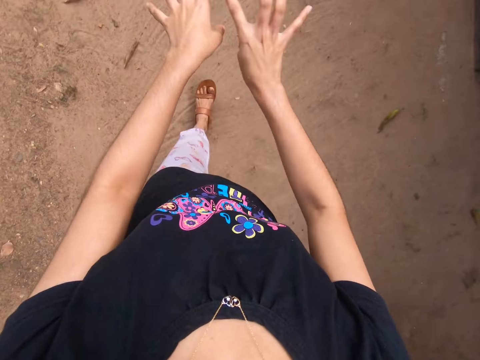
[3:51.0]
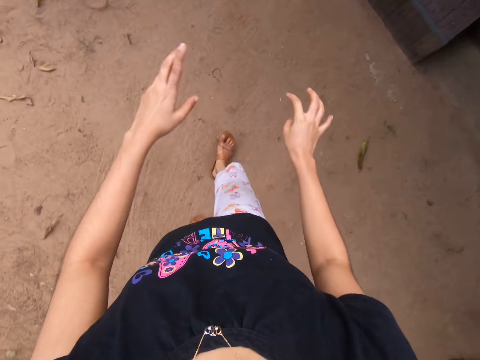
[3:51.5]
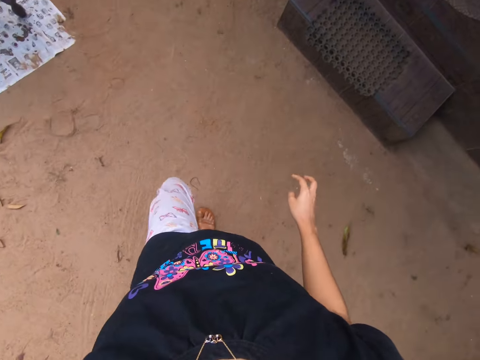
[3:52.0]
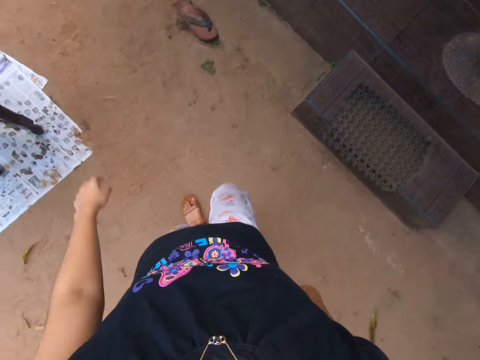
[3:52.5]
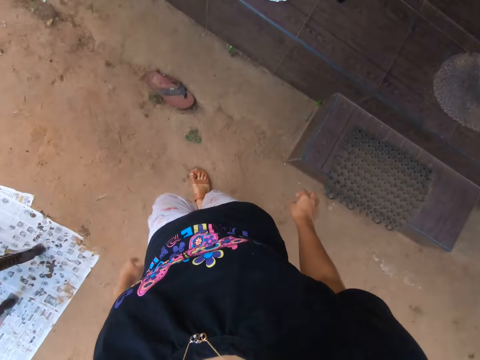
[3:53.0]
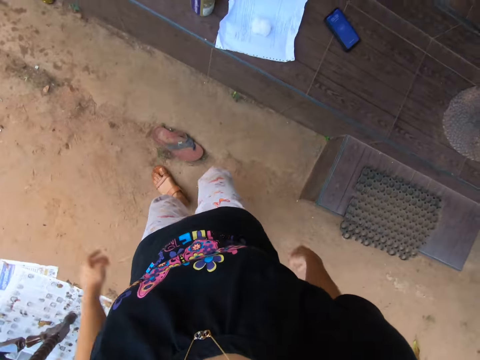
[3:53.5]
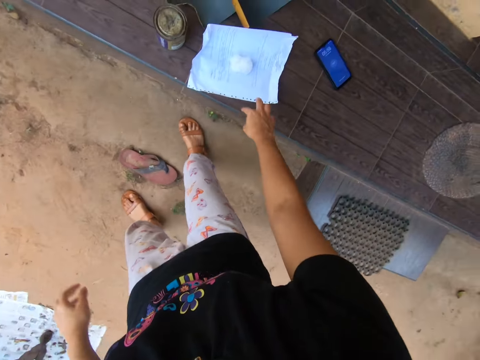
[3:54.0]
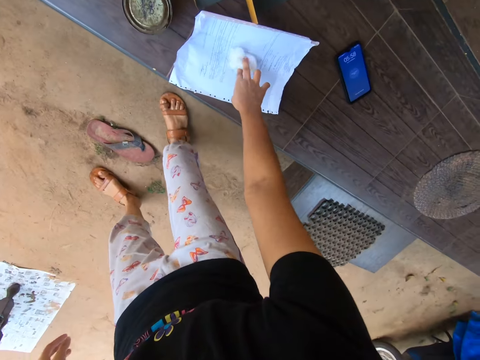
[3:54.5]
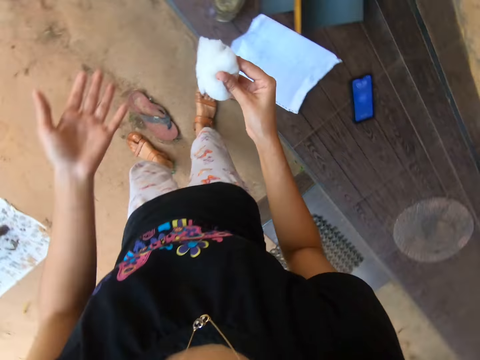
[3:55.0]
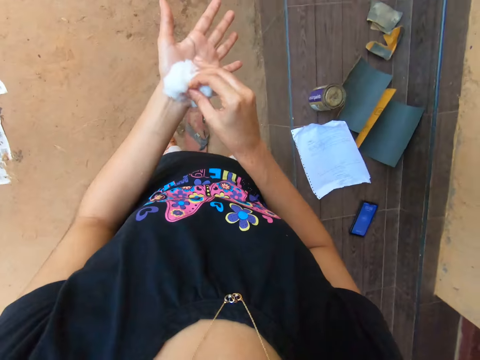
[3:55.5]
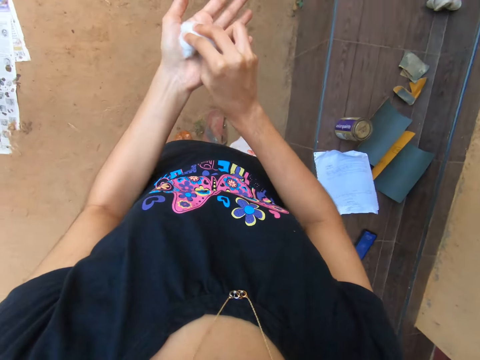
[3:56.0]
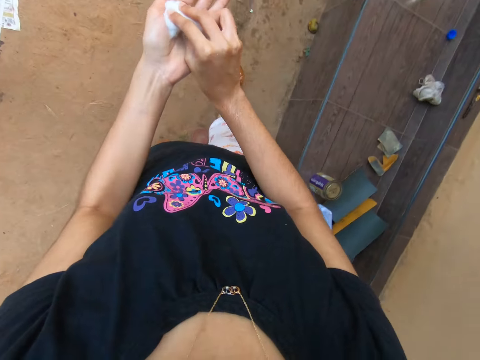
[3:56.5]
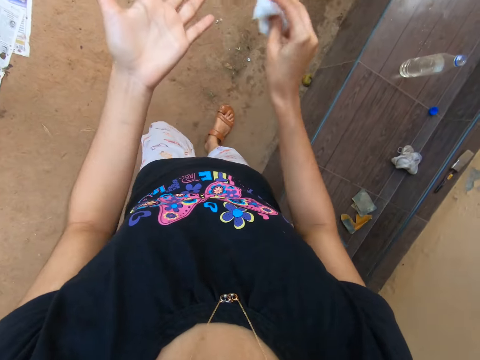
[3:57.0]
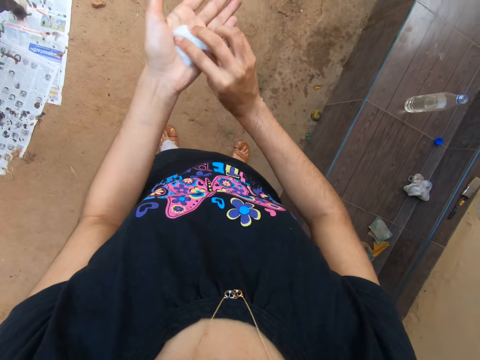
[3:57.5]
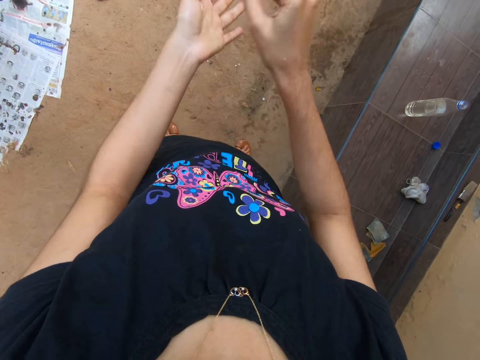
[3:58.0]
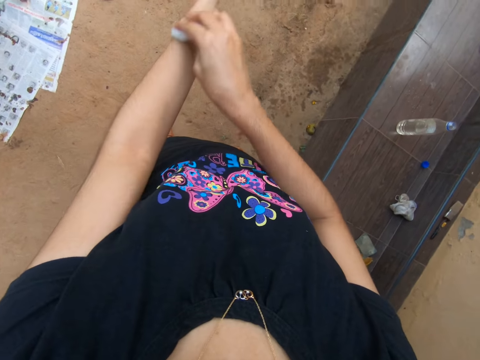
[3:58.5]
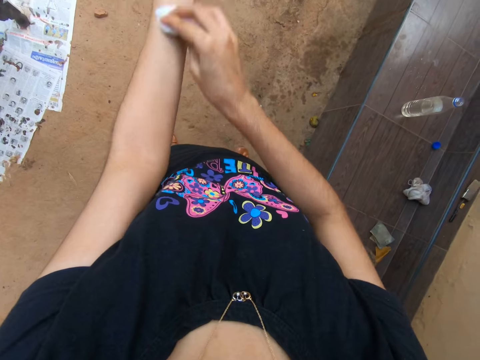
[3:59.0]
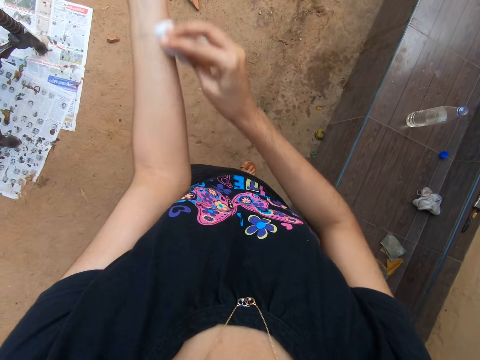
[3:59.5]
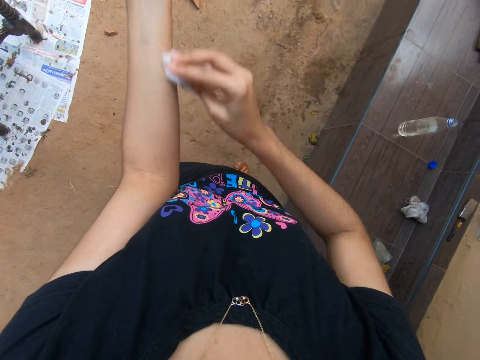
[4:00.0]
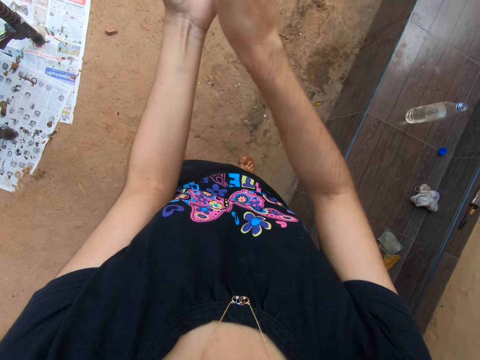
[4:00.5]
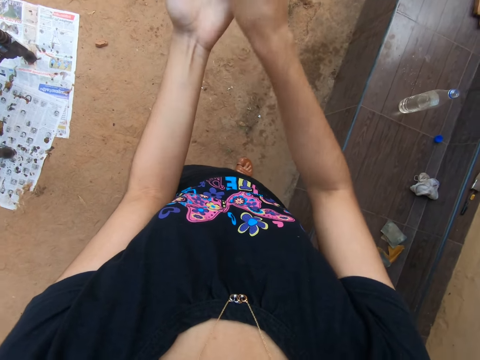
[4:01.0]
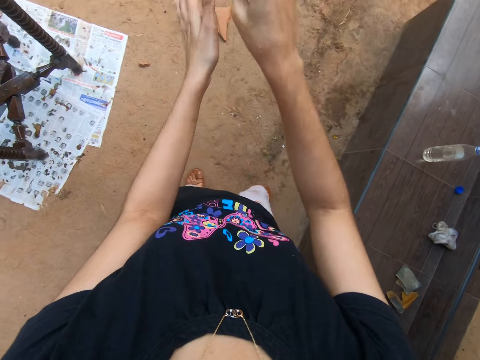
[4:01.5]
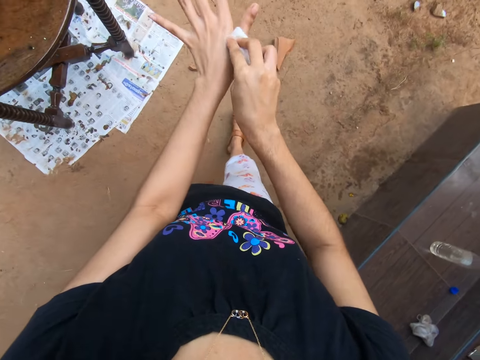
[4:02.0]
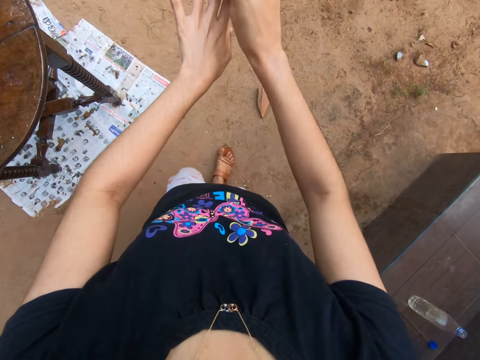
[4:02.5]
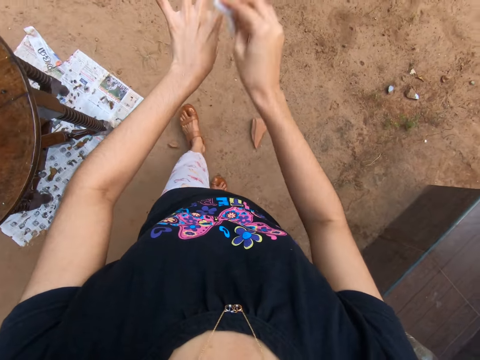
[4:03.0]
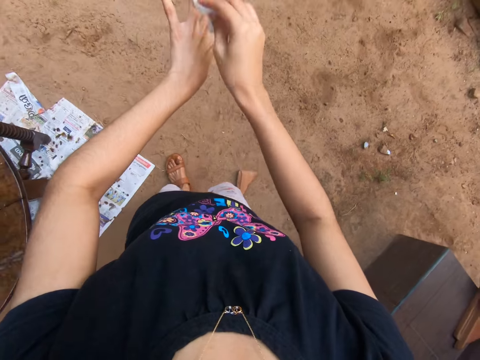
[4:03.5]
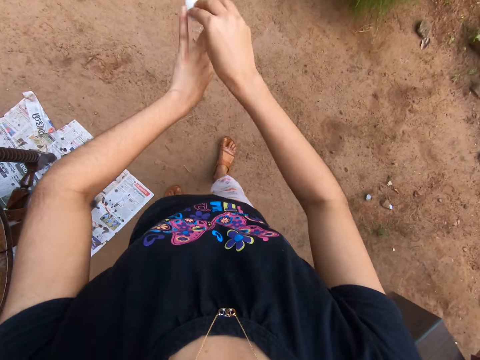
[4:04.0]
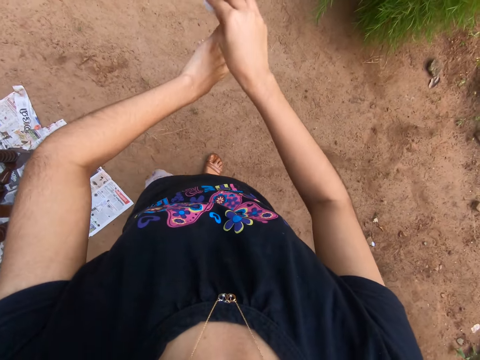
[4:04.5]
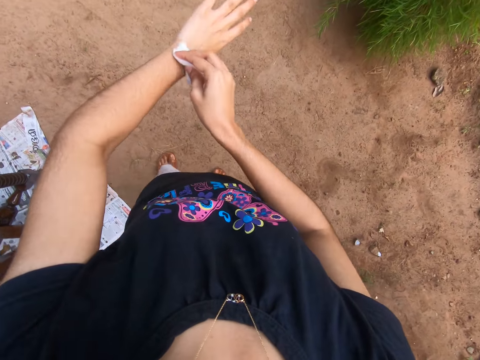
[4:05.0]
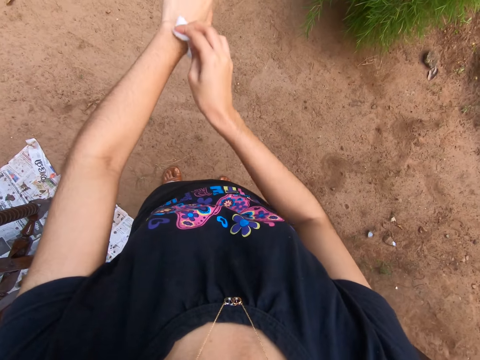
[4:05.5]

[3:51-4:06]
The camera wearer walks in the compound. He picks cotton wool from the bench with his right hand. He wipes his left hand with the cotton wool in his right hand.

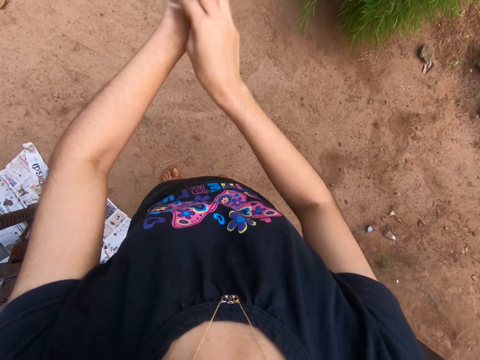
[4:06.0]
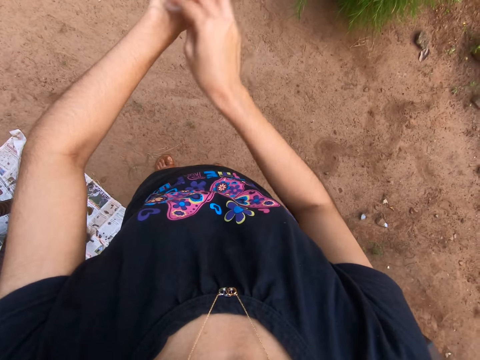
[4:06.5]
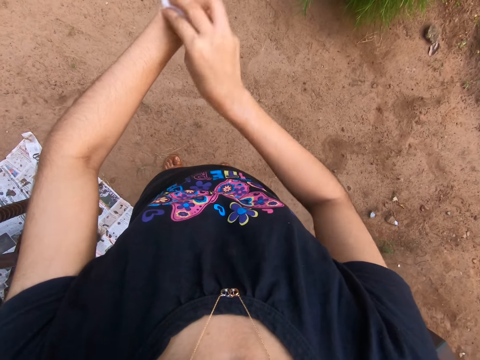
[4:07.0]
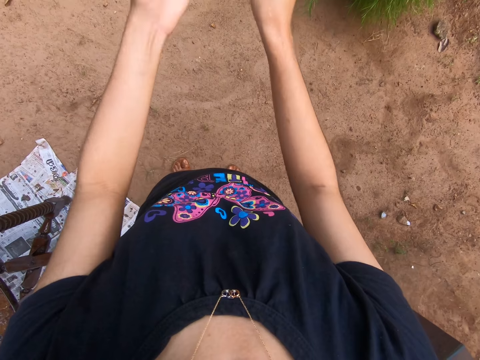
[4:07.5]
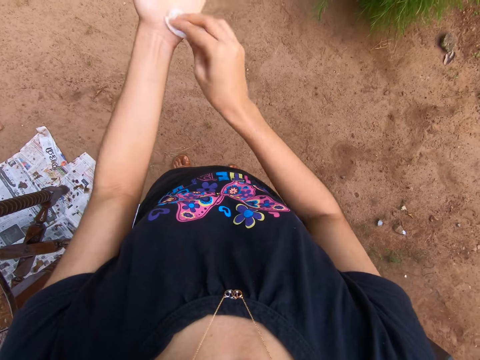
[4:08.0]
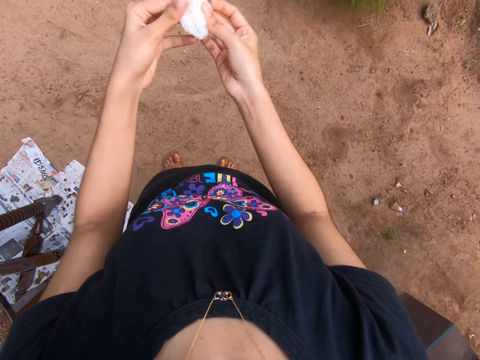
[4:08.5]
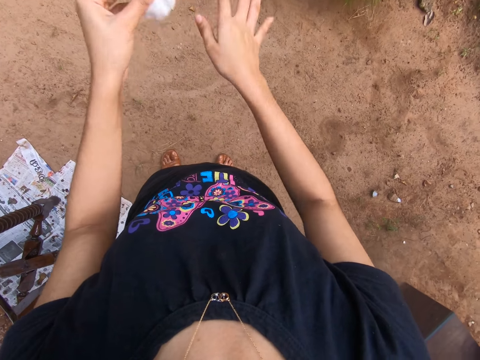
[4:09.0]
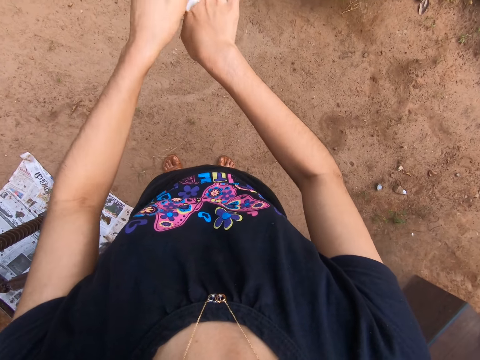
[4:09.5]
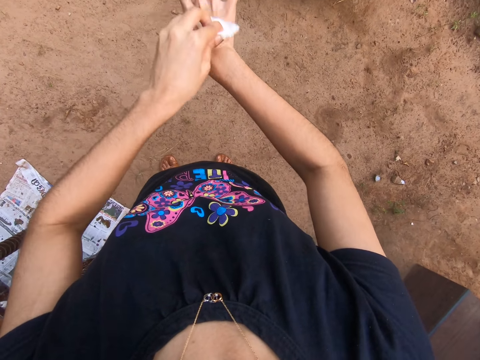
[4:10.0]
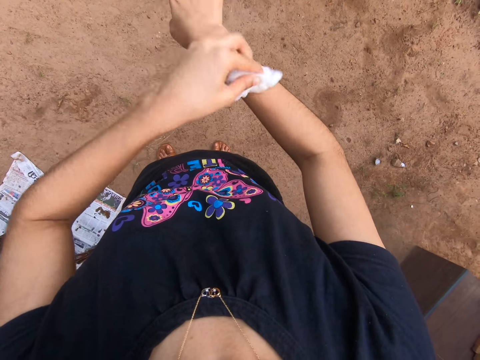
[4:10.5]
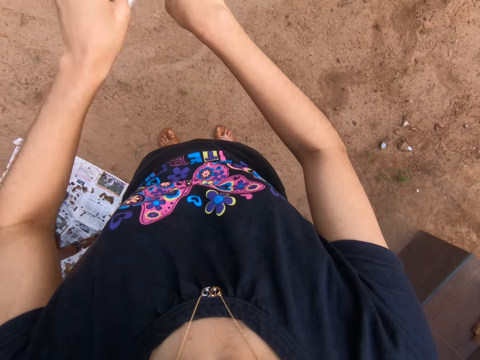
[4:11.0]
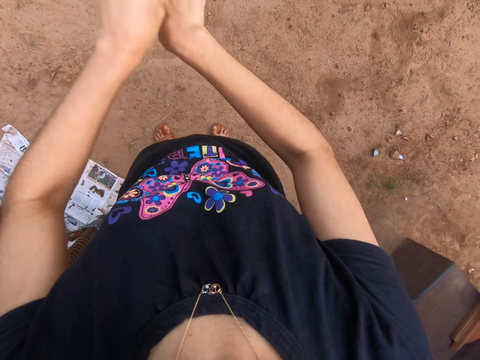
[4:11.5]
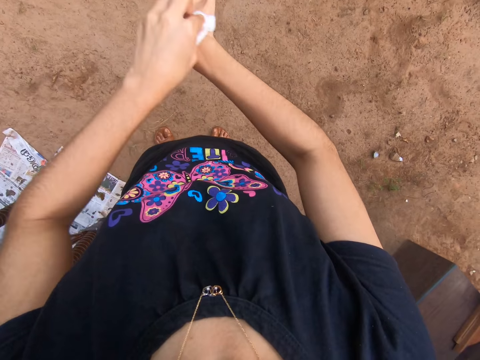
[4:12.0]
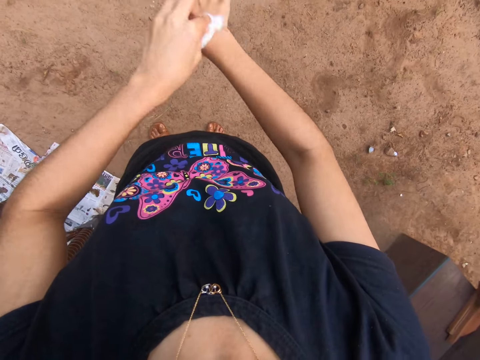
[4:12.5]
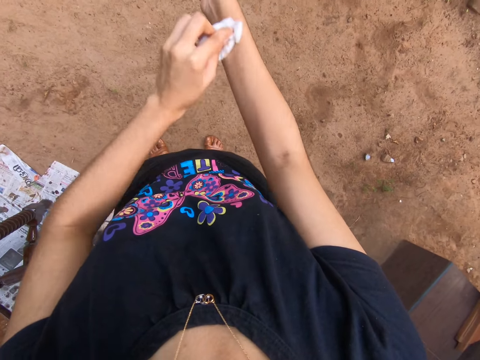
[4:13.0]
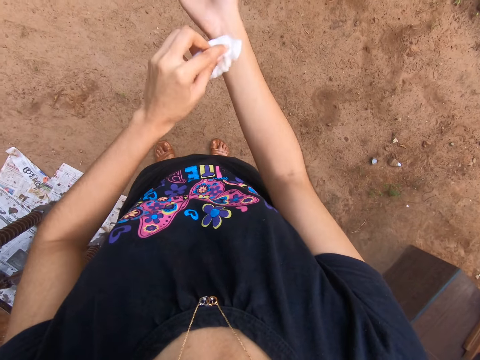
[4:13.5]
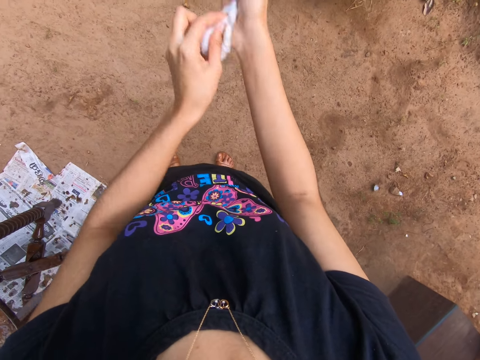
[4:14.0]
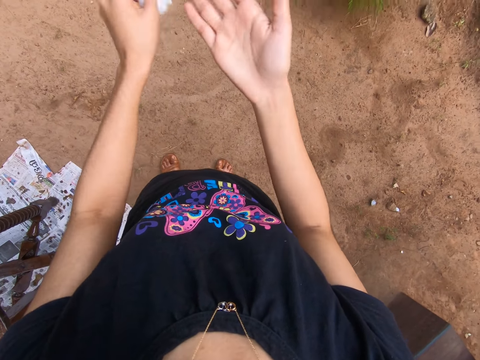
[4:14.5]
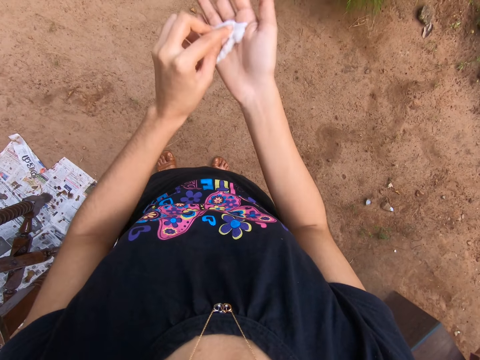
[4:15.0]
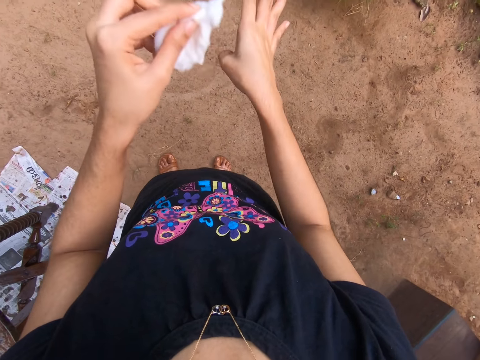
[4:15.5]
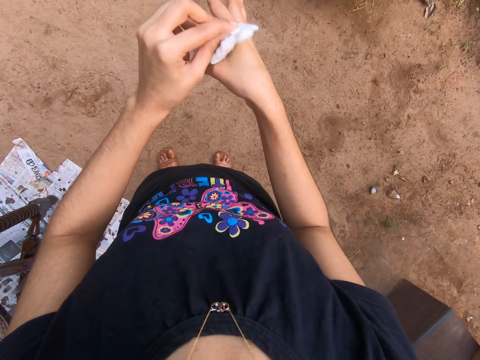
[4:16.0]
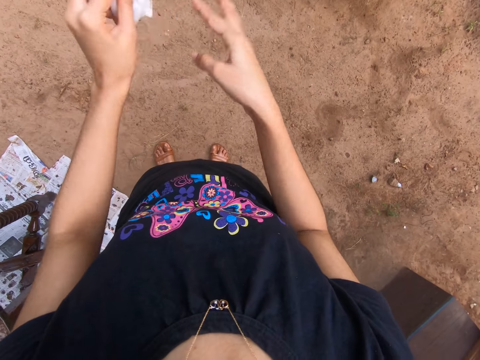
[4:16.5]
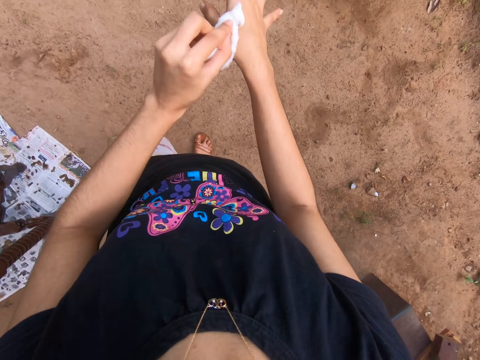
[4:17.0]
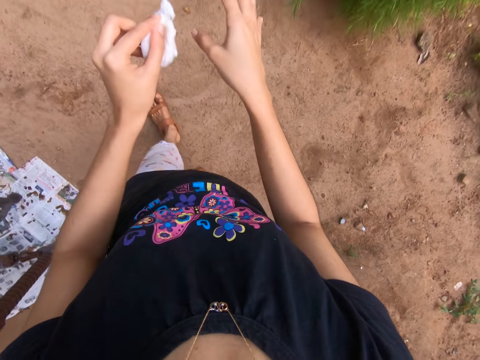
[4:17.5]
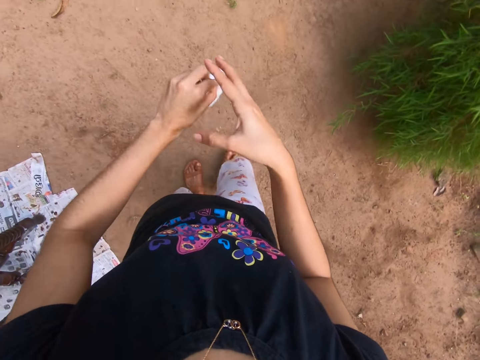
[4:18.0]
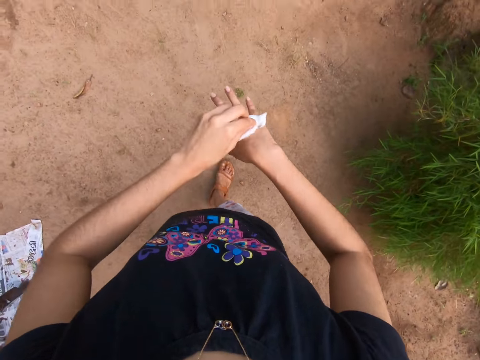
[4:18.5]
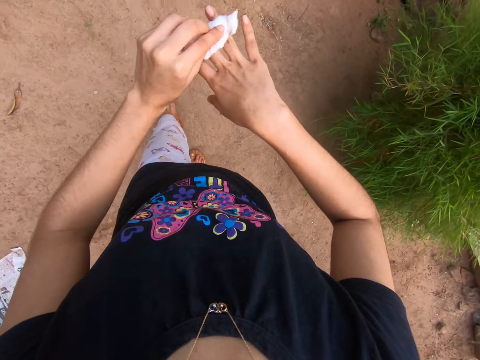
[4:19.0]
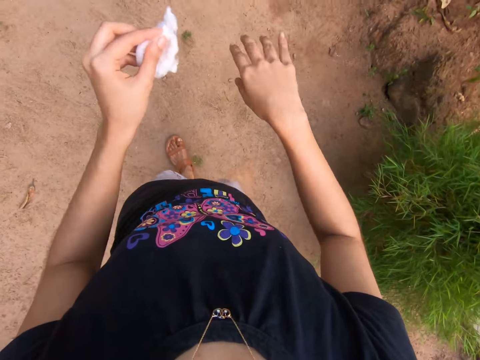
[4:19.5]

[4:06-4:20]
The camera wearer passes the cotton wool to his left hand. He wipes his right hand with the cotton wool in his left hand.
